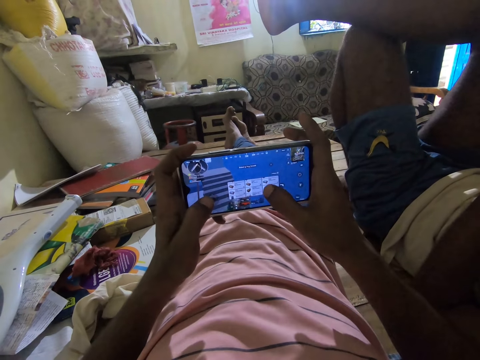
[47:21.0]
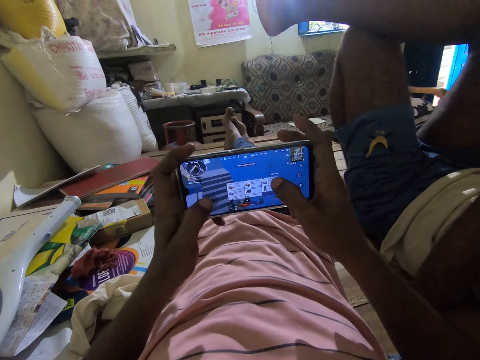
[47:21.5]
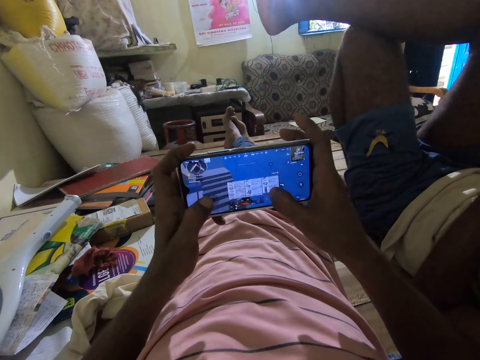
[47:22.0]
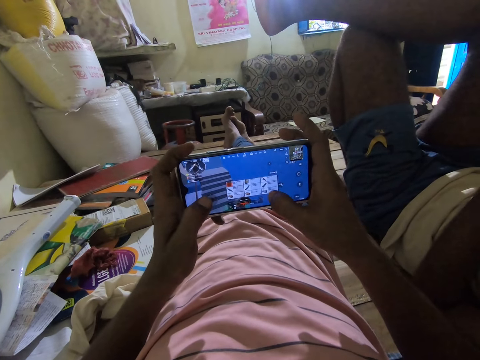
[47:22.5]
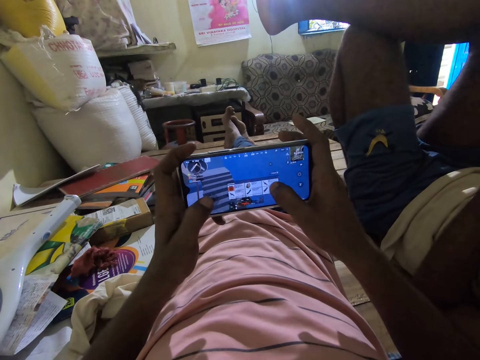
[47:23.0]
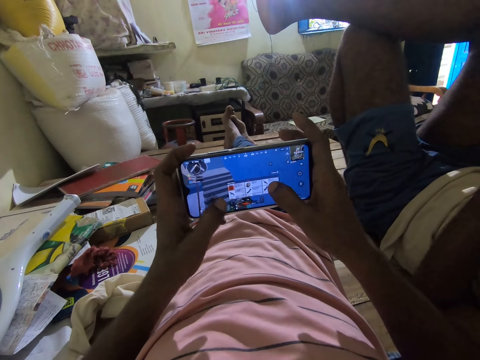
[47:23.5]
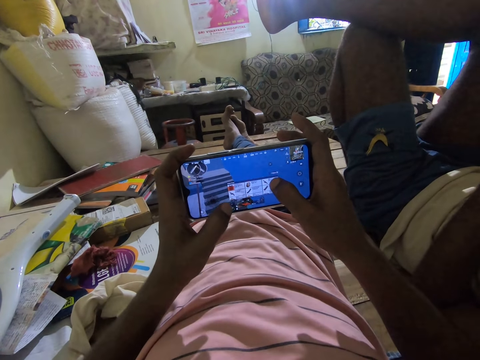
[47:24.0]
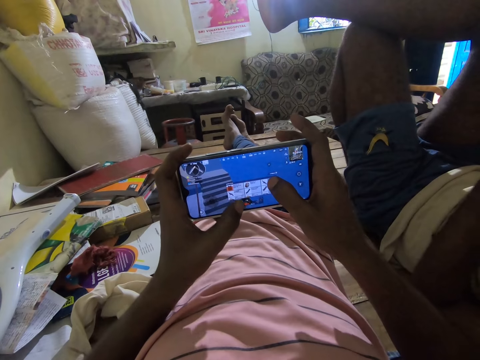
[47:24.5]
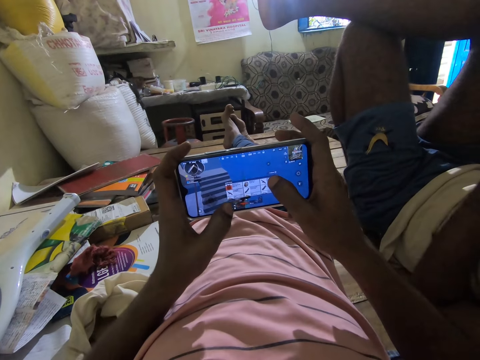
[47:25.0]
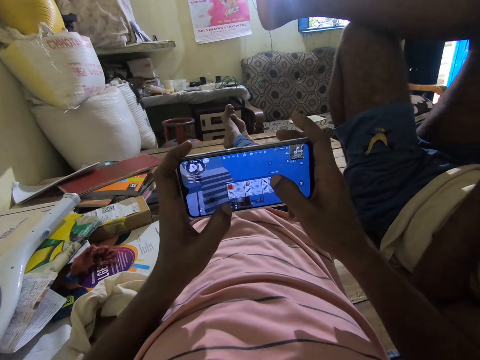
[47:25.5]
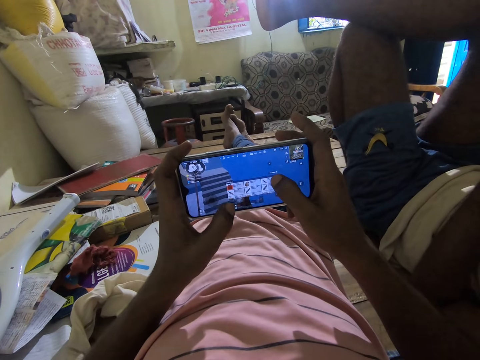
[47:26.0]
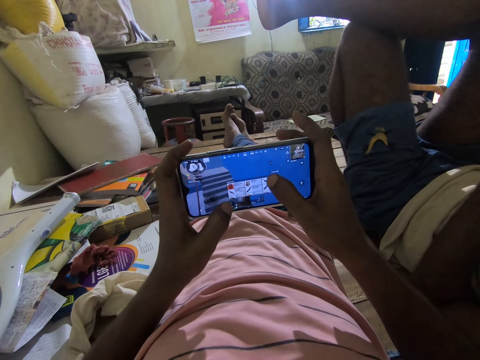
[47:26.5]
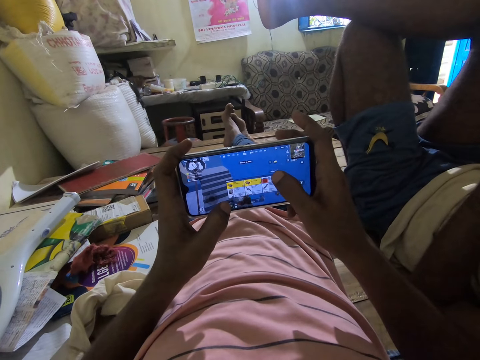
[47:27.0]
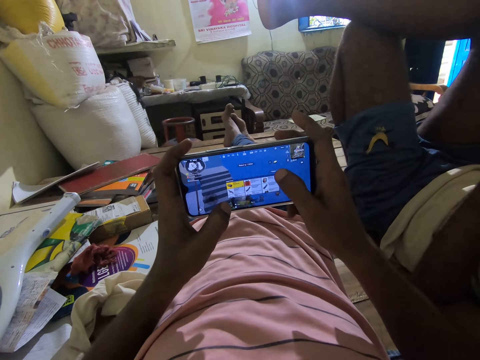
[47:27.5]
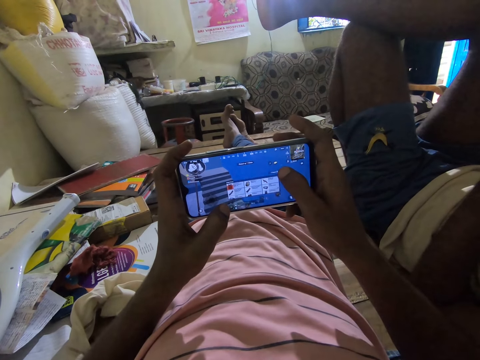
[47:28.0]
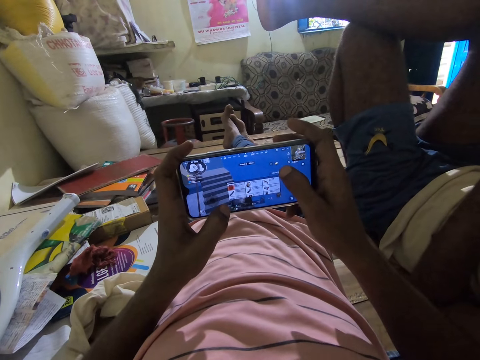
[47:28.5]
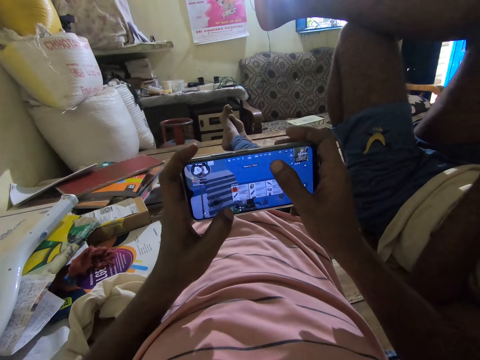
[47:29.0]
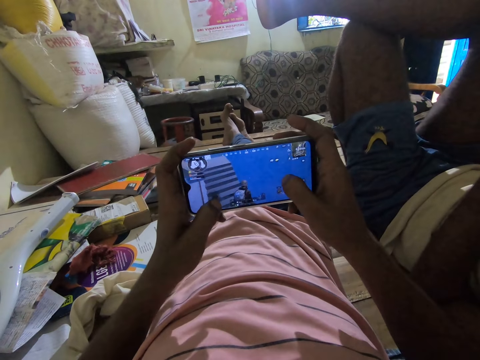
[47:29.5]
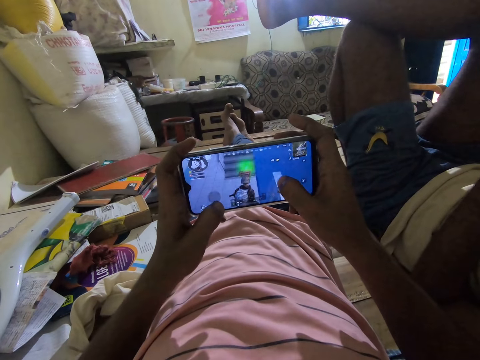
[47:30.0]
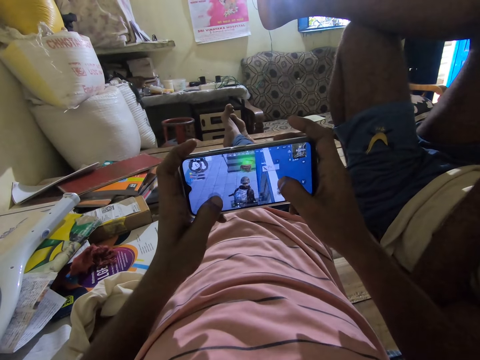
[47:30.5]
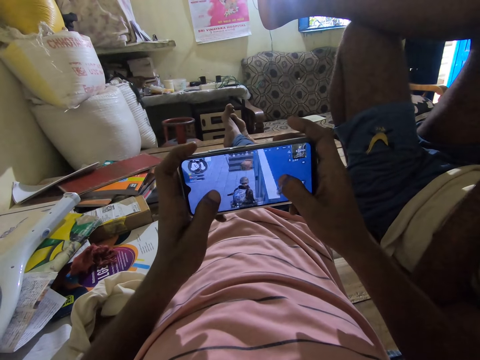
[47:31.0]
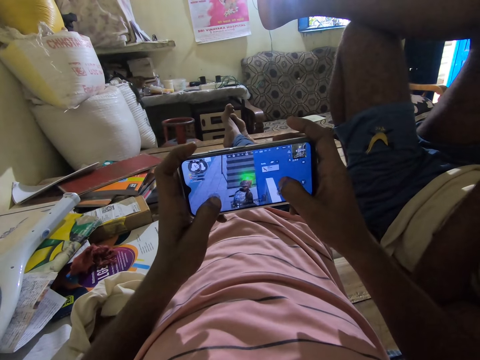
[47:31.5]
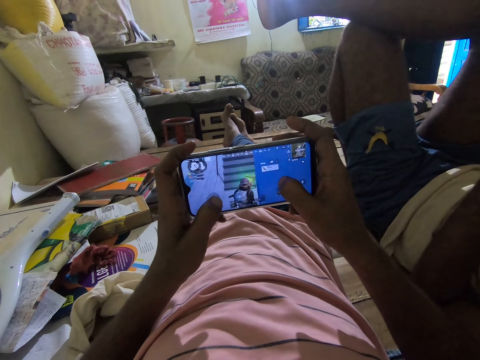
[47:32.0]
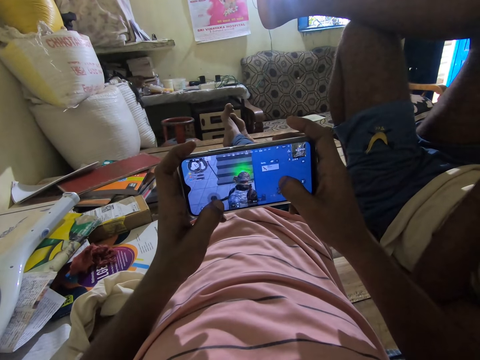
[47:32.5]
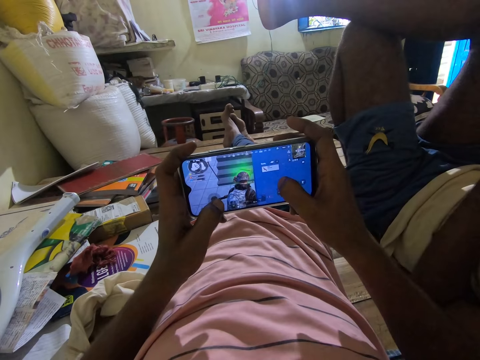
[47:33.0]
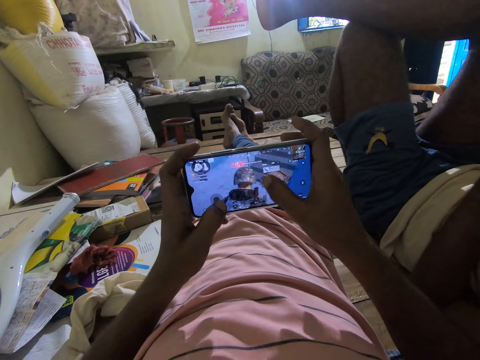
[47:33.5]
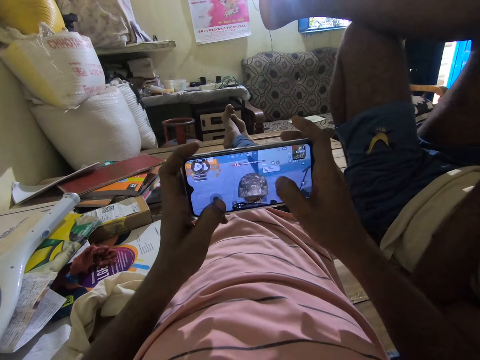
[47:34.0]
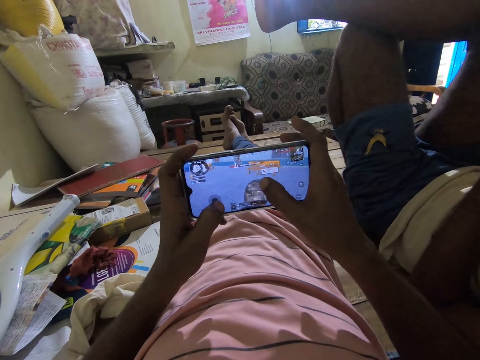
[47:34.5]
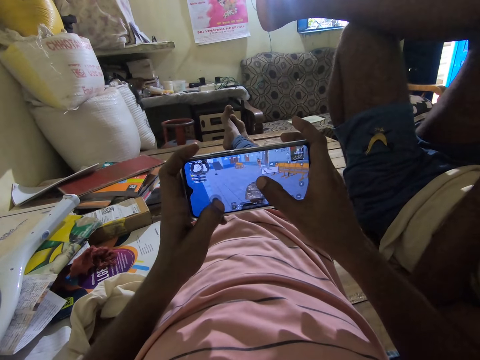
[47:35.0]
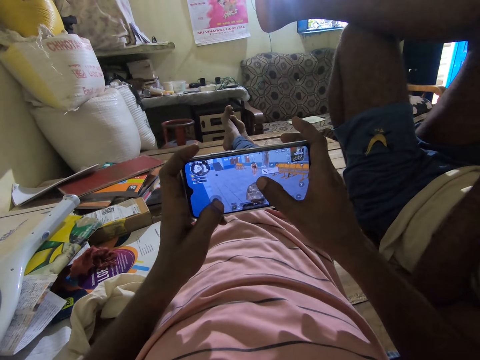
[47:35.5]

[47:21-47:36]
The camera wearer talks in a room. They browse a phone. They talk to a man in the room. They play a game in the phone. They talk in the room.

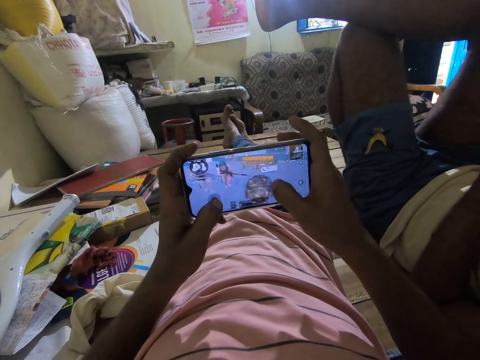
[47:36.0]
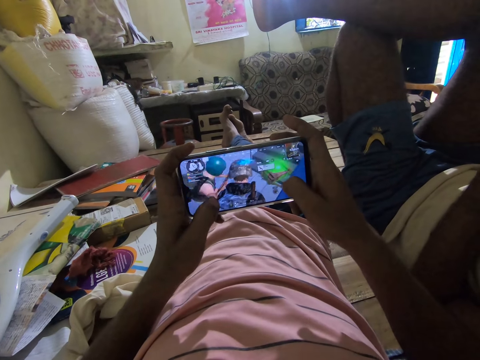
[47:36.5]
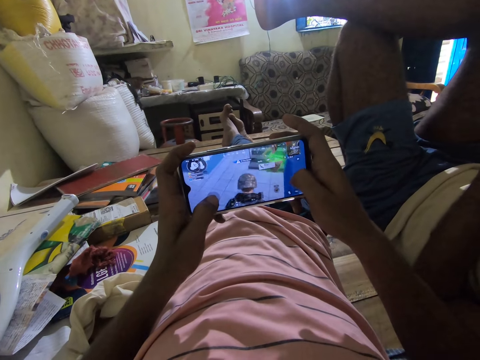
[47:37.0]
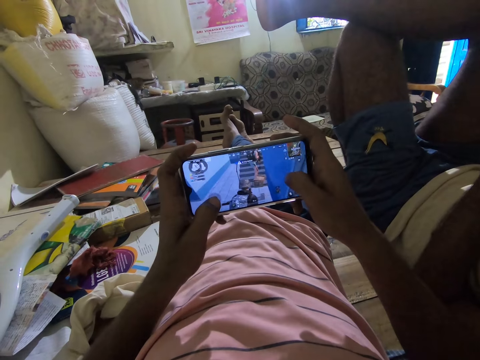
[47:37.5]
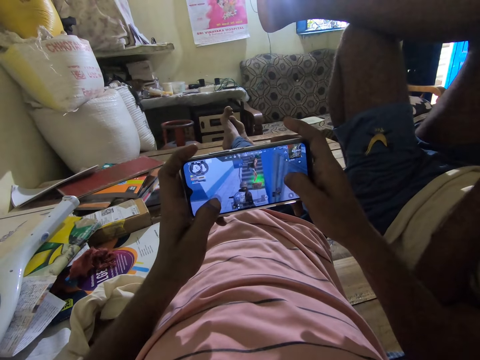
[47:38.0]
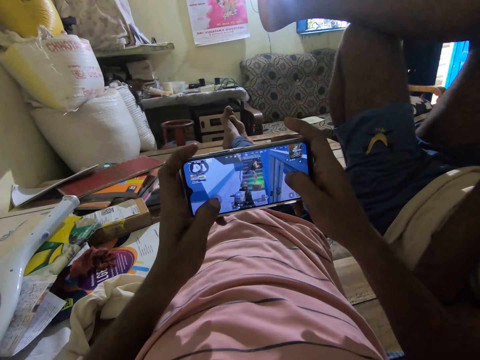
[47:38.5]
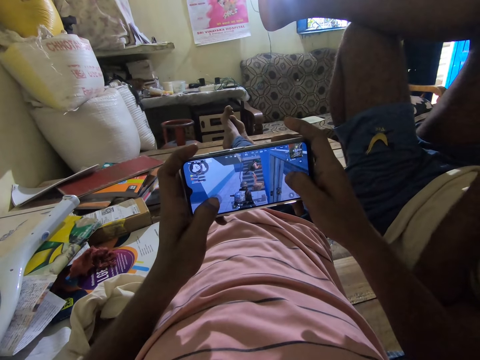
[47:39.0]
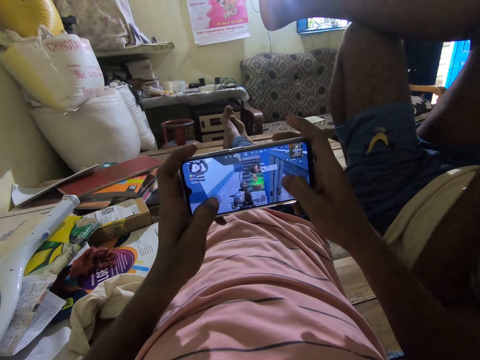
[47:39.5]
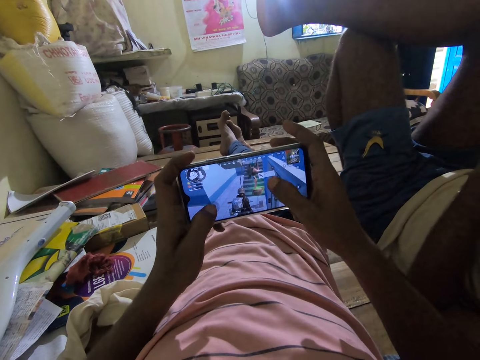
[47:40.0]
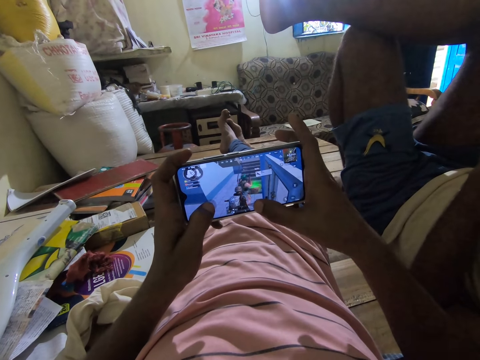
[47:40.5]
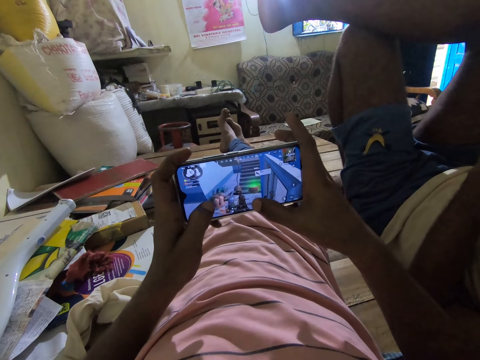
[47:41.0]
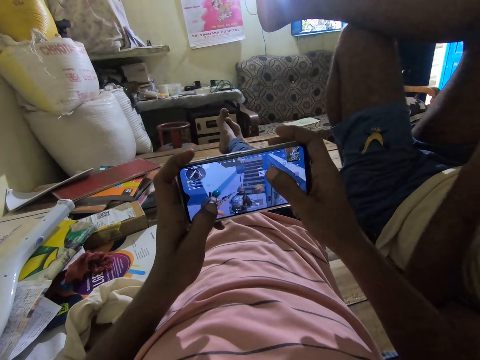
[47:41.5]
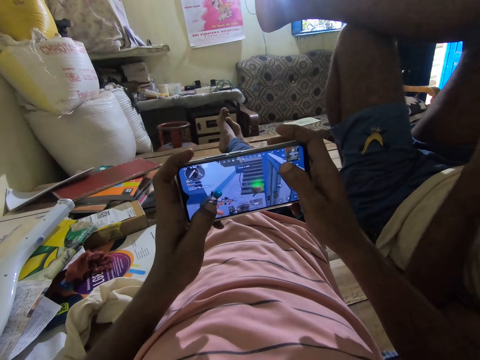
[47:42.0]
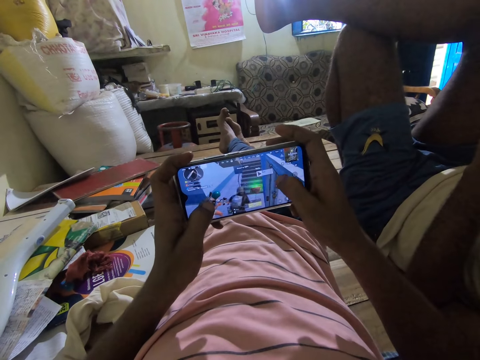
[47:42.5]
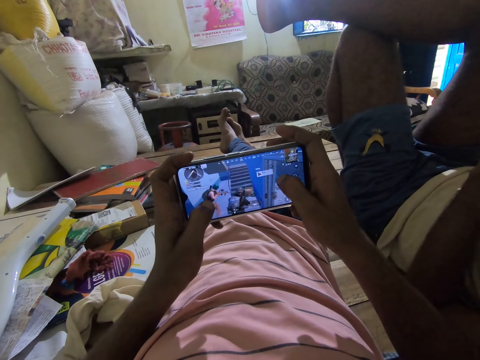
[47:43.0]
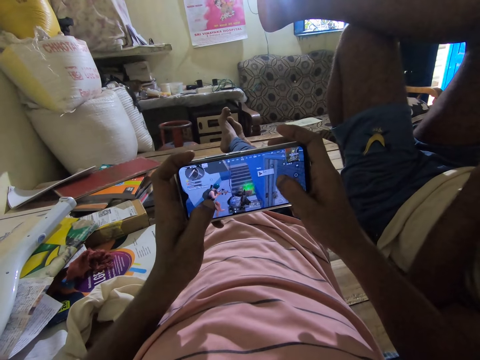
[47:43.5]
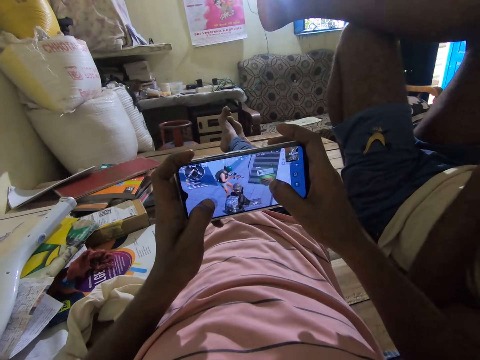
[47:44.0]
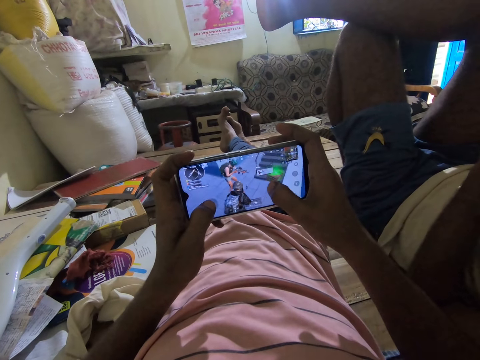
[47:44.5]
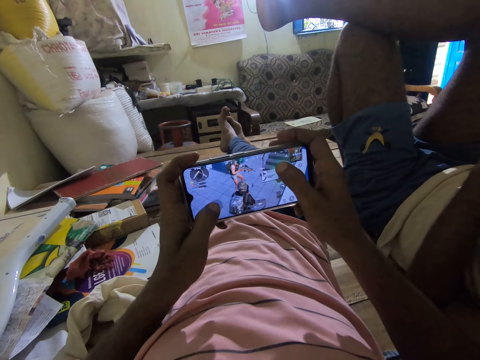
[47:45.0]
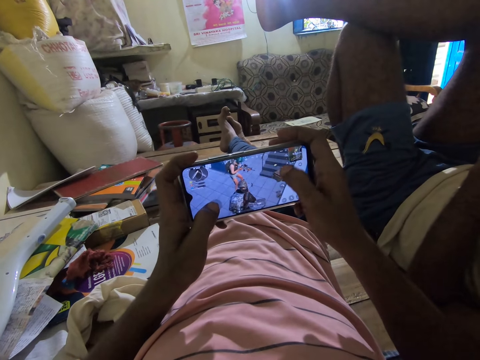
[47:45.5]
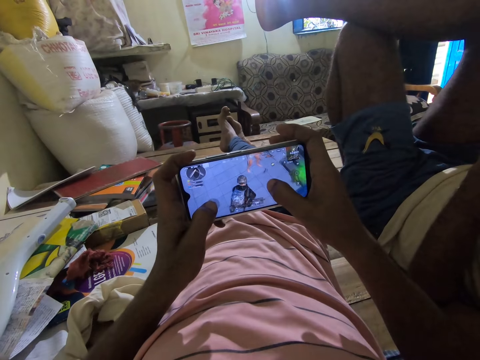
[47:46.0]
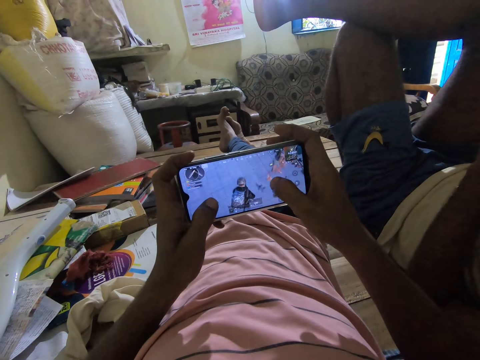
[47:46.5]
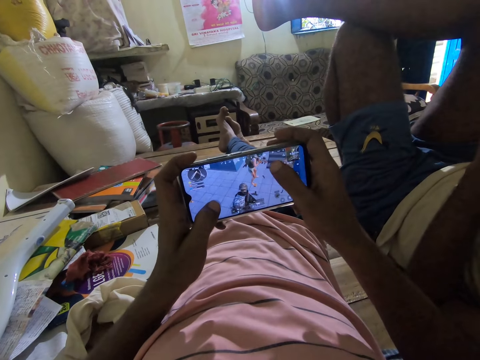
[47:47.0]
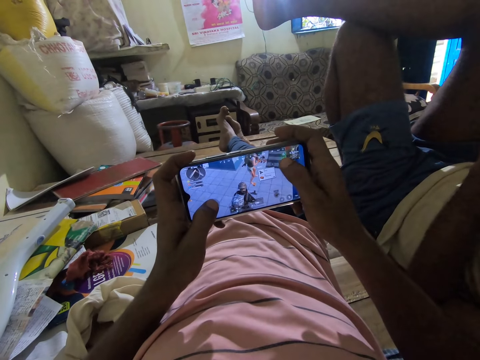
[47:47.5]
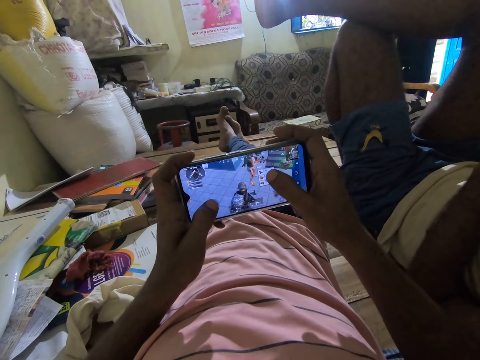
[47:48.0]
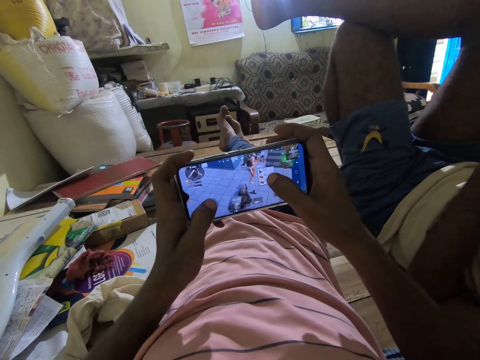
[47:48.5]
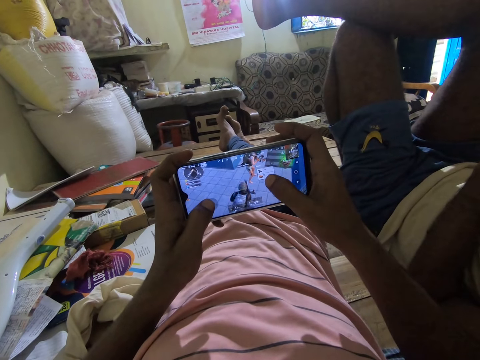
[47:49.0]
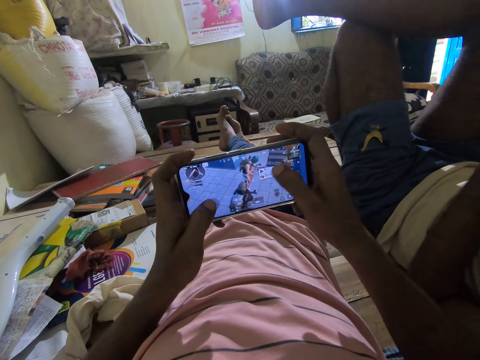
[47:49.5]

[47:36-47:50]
The camera wearer plays a game in a phone. A man talks to the camera wearer. The camera wearer plays a game in the phone.
